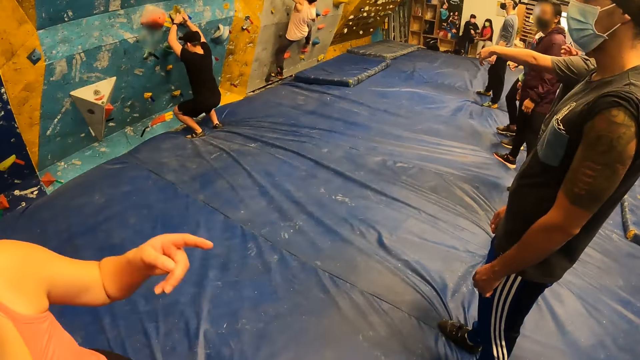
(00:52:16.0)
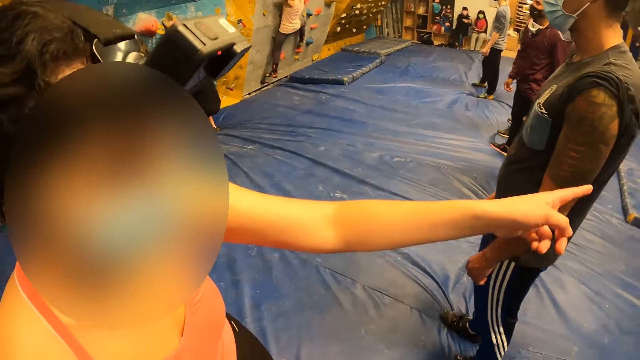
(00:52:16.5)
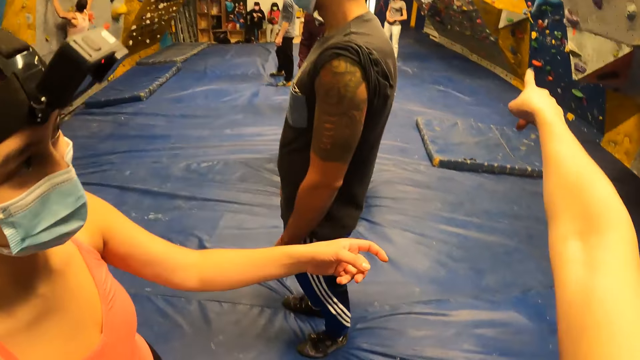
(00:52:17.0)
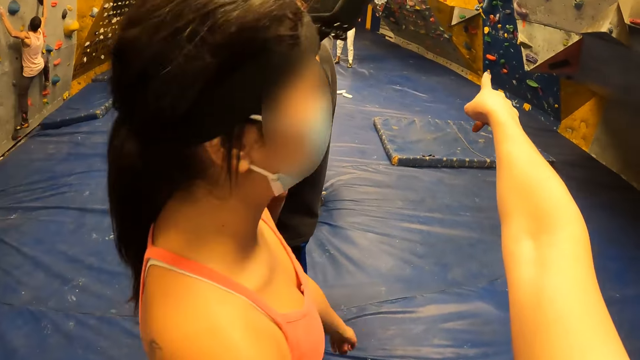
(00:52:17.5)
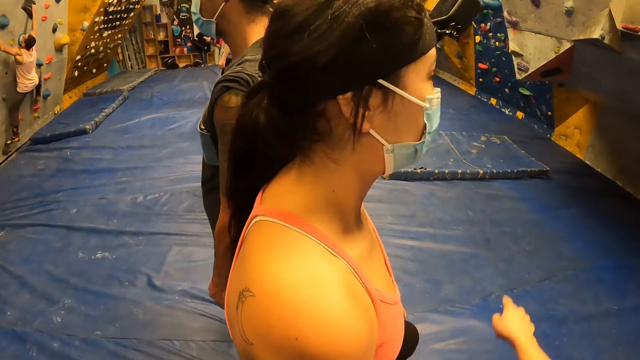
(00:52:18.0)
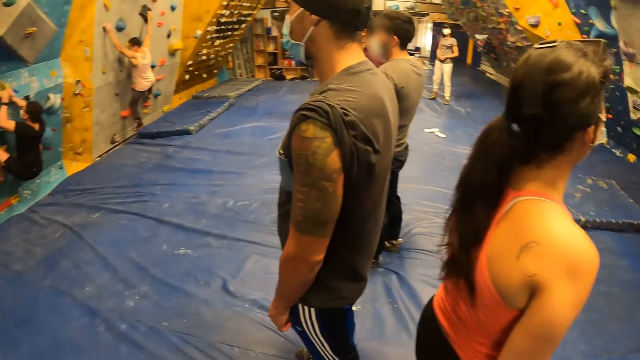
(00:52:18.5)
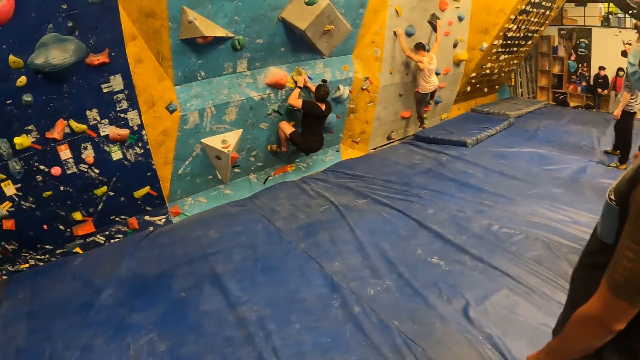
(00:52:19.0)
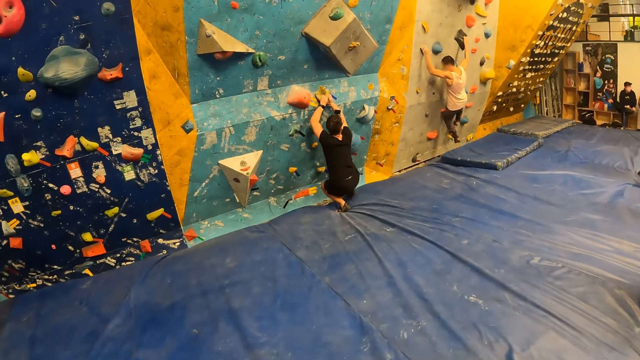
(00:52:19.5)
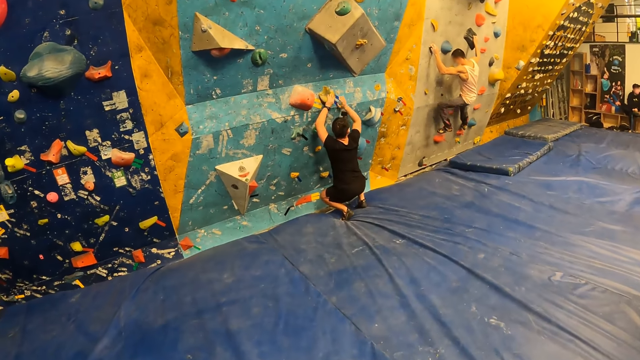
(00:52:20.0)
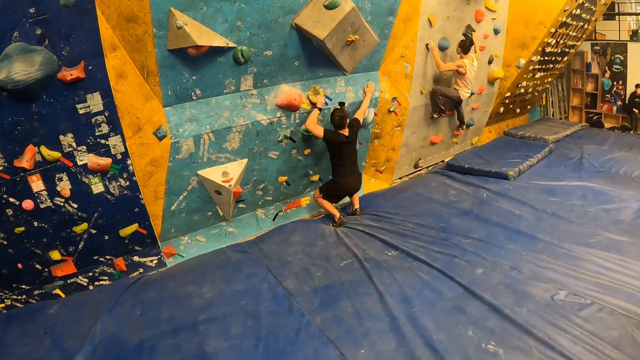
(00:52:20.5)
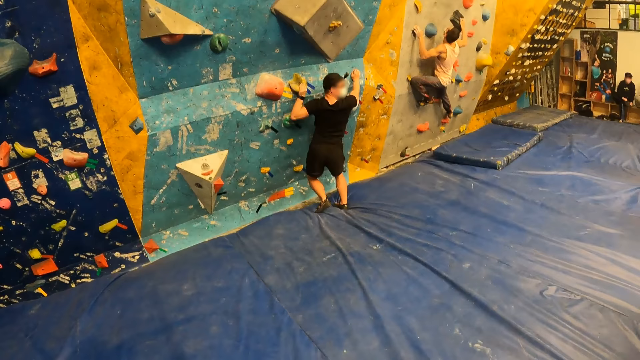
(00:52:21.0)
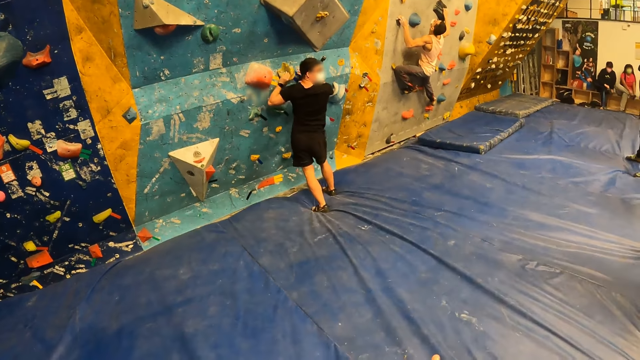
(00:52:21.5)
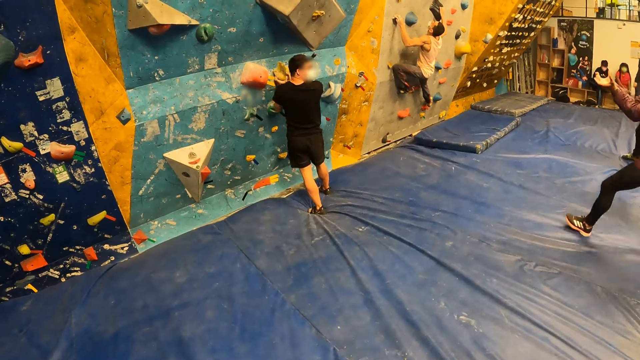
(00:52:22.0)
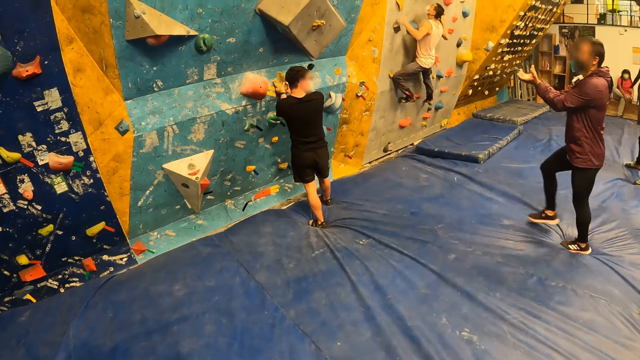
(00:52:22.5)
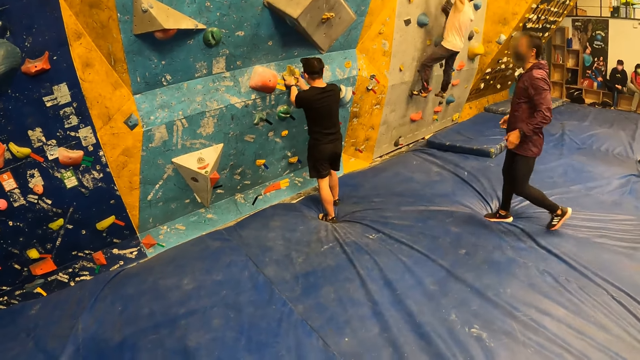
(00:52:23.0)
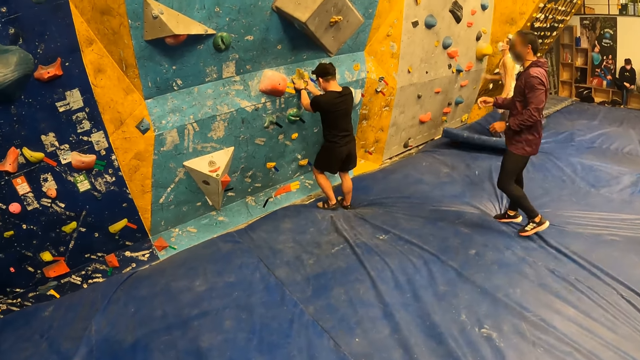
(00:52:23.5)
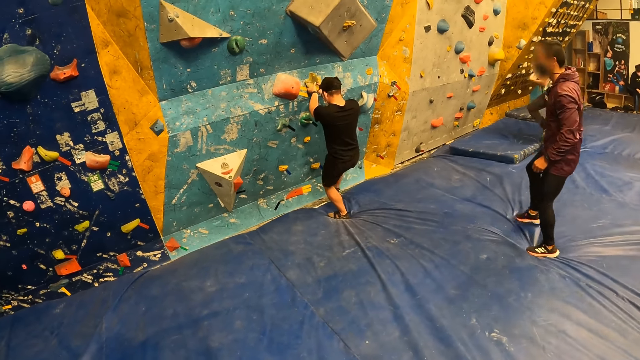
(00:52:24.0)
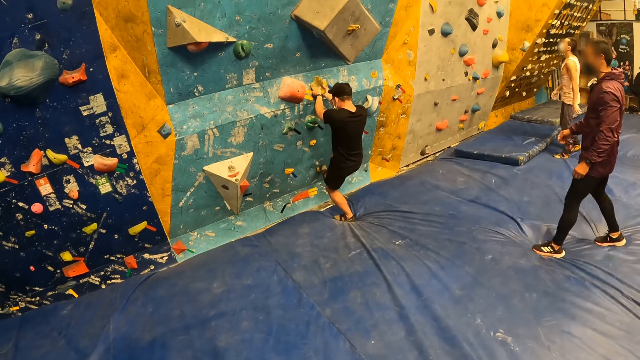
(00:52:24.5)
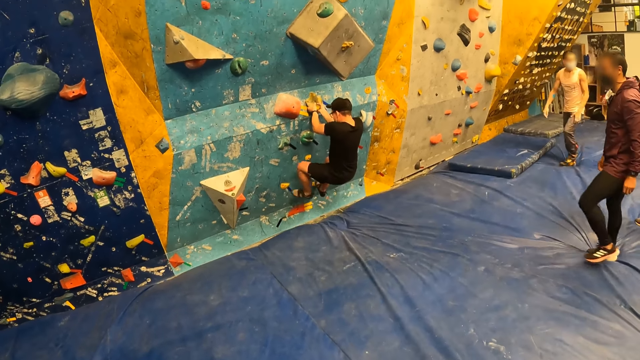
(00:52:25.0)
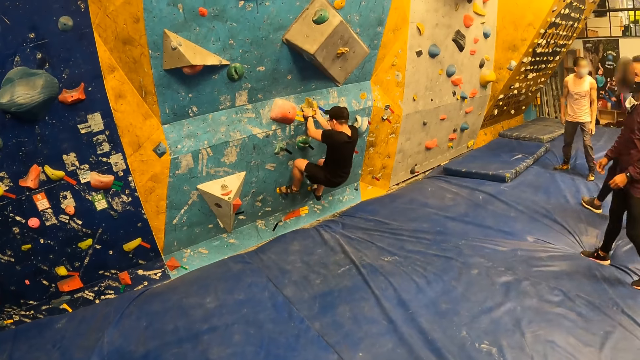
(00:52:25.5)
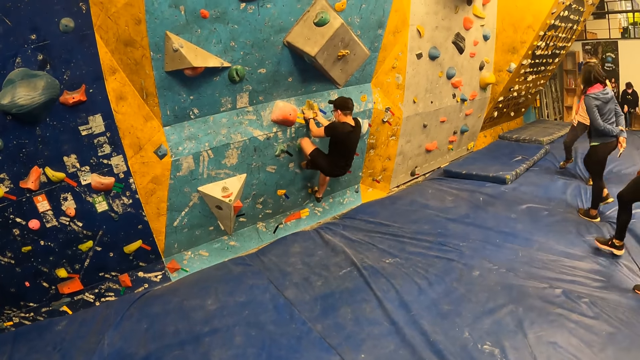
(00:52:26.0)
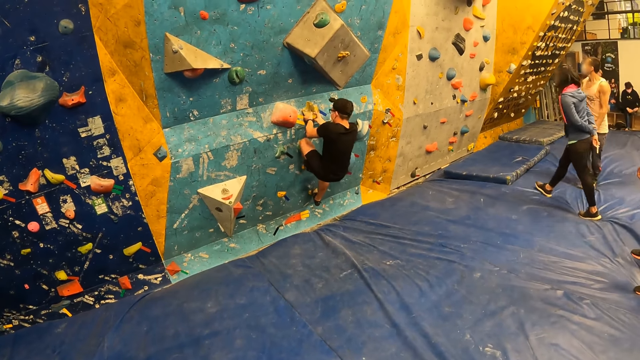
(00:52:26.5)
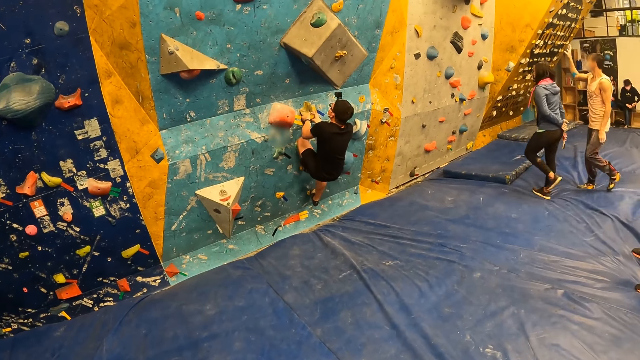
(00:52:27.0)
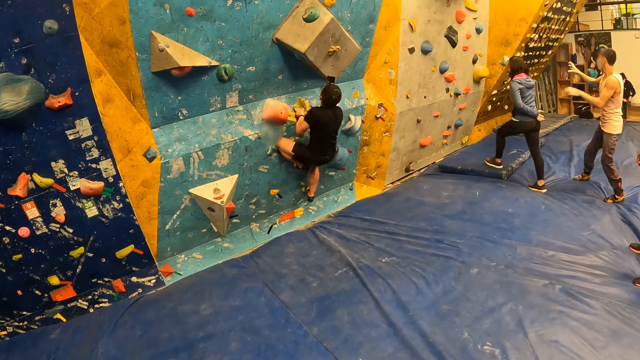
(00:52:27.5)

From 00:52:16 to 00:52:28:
The woman walks to the bouldering wall. The camera wearer looks around. A man holds the climbing hold with both hands. Another man interacts with the first man.

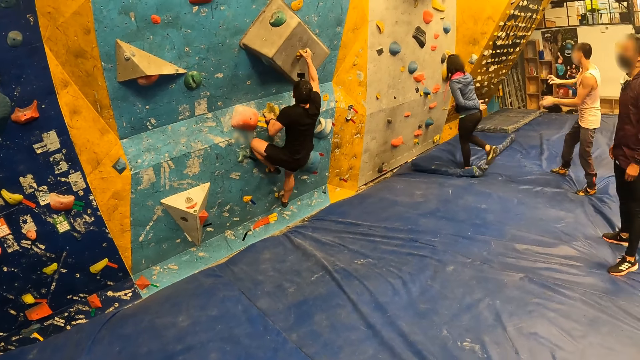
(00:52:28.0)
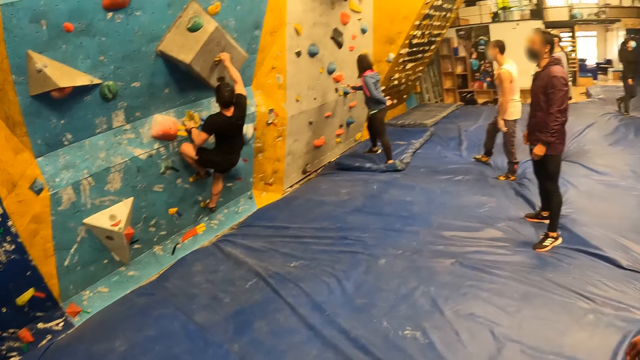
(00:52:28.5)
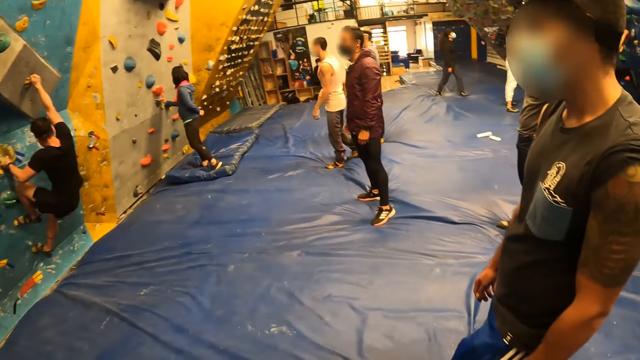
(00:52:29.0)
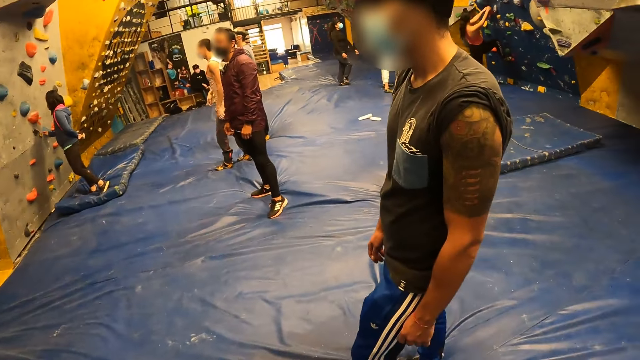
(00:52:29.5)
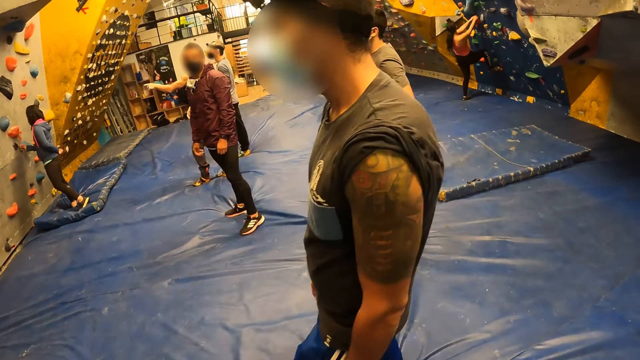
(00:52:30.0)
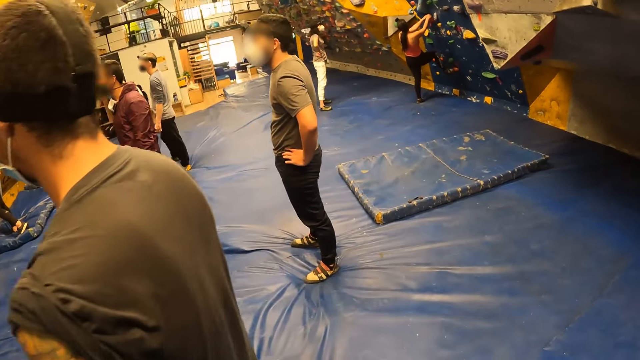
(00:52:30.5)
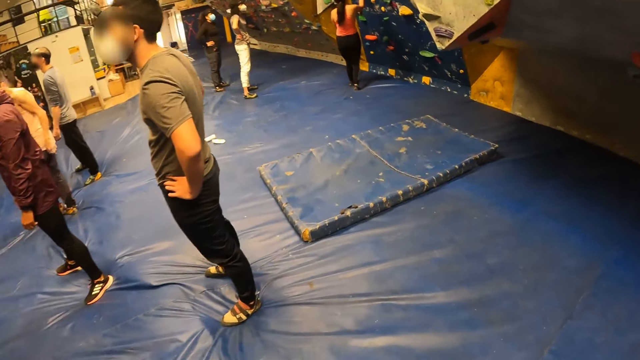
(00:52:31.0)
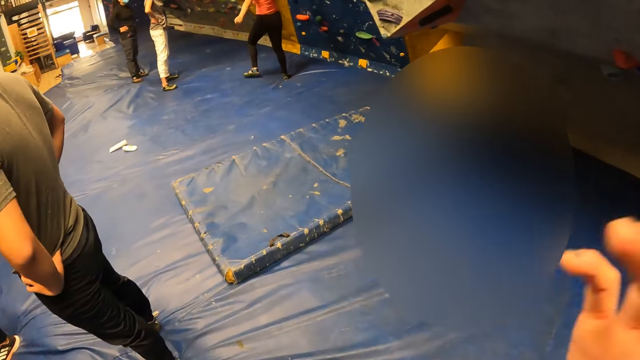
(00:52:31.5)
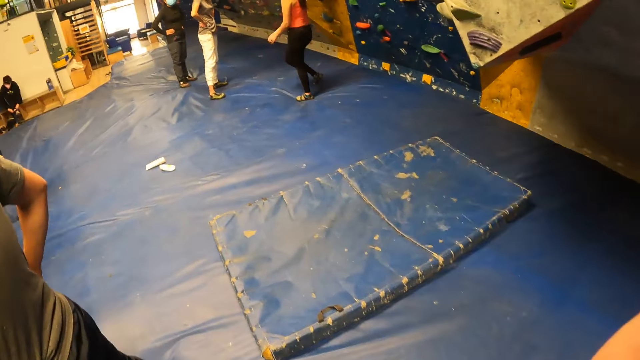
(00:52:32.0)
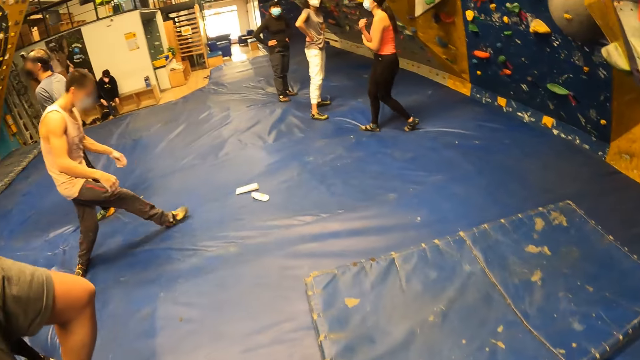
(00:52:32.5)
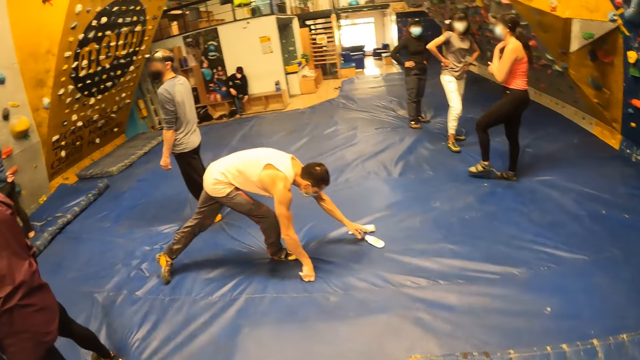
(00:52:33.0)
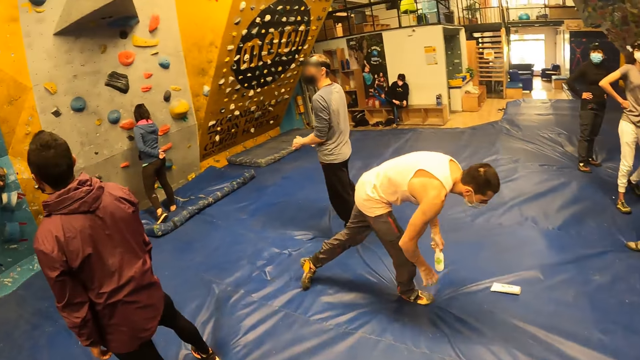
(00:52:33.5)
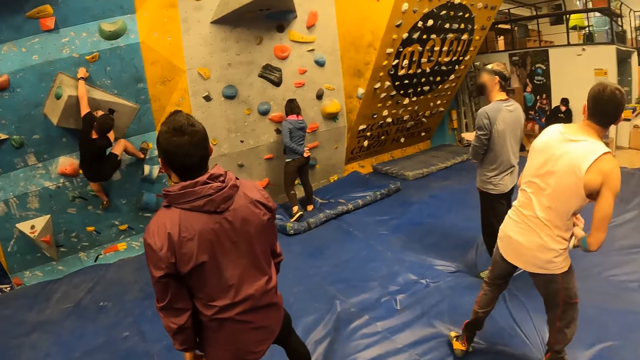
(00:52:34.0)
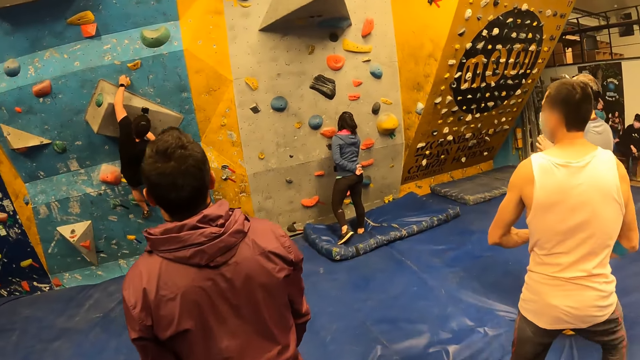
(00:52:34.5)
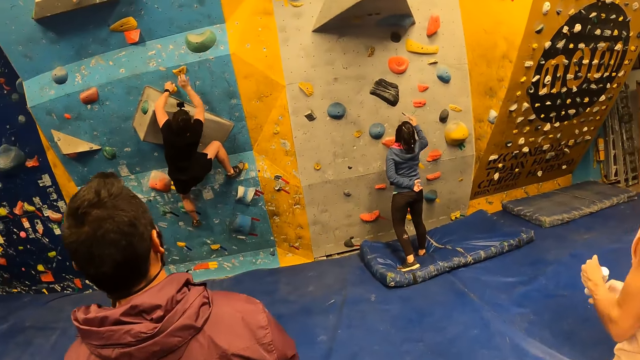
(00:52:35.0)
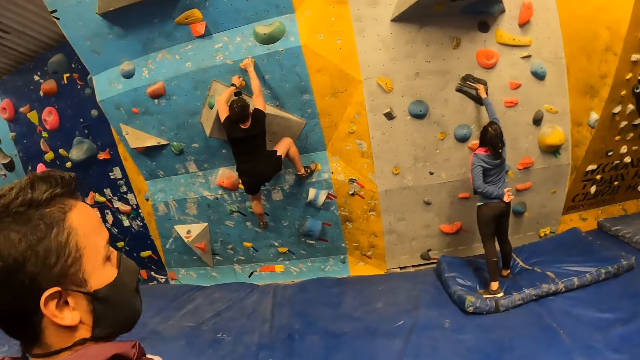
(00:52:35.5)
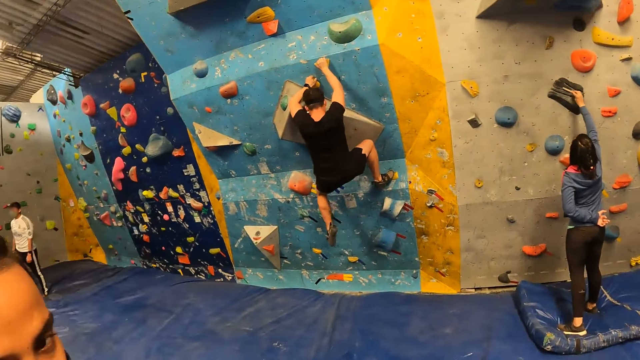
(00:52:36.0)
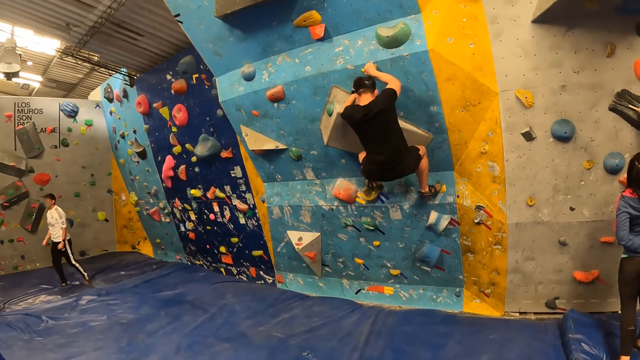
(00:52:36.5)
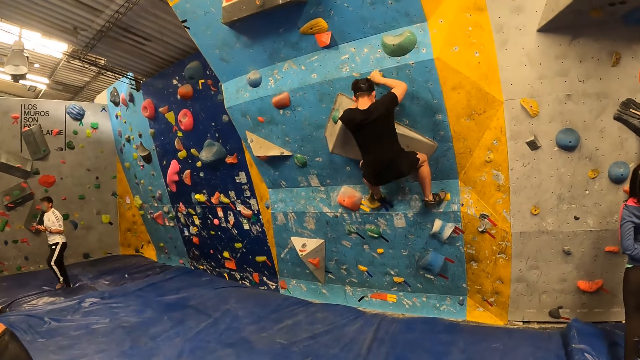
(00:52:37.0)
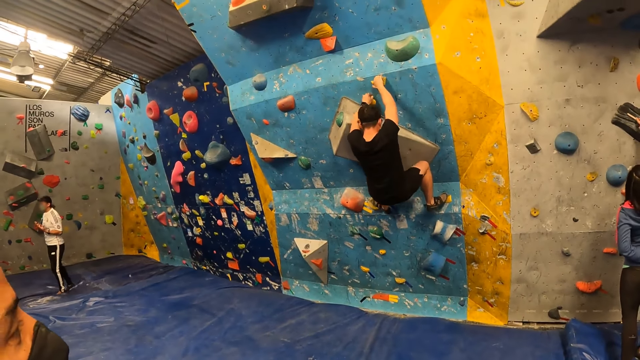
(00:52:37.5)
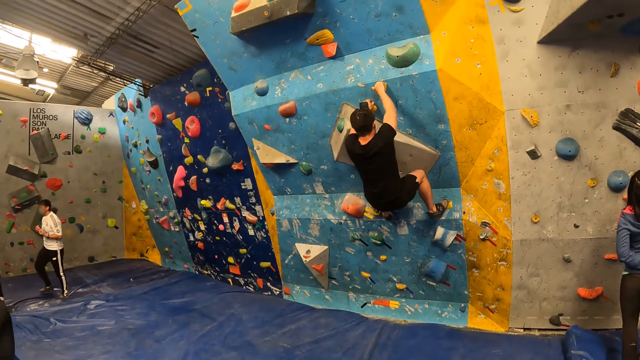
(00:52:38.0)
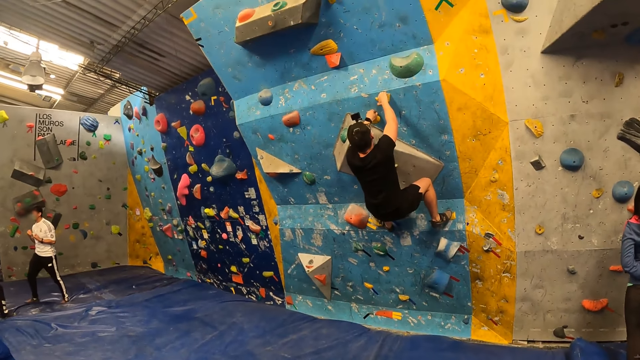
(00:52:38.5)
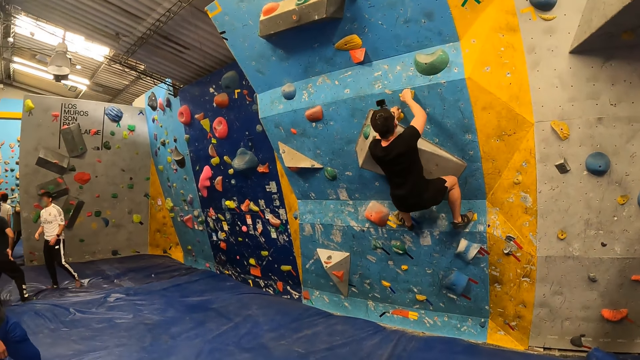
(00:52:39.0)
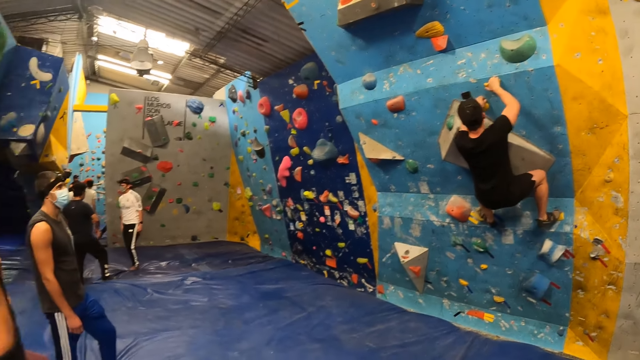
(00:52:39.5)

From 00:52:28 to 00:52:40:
The camera wearer walks to the other man. The first man climbs the bouldering wall with both hands. The camera wearer interacts with the other man. They look around.
